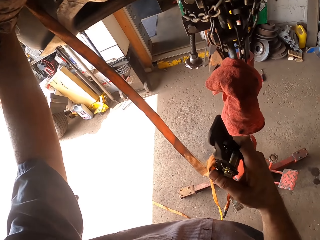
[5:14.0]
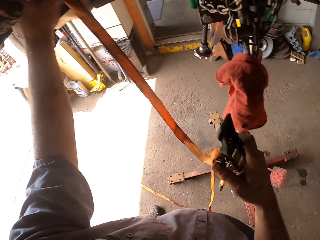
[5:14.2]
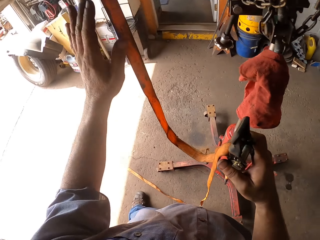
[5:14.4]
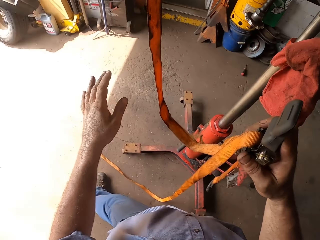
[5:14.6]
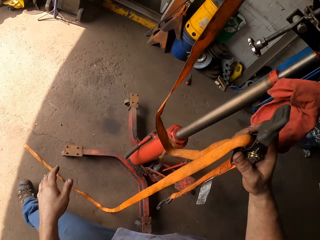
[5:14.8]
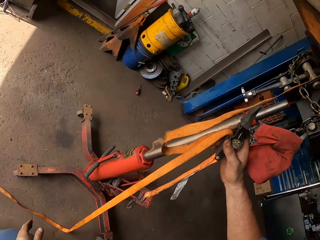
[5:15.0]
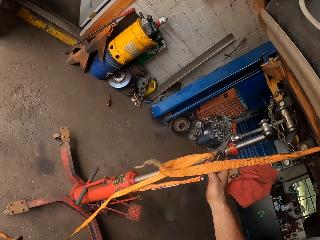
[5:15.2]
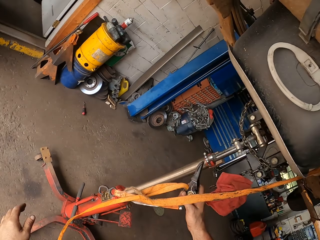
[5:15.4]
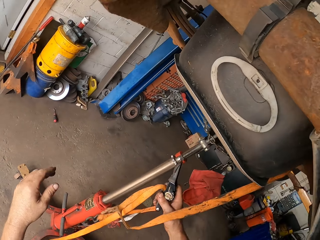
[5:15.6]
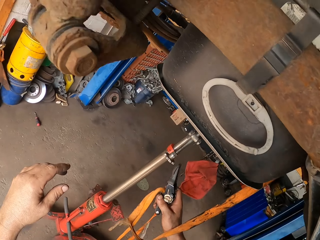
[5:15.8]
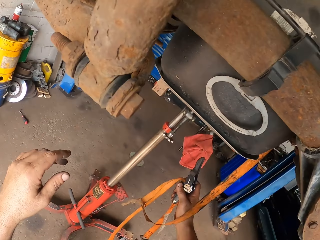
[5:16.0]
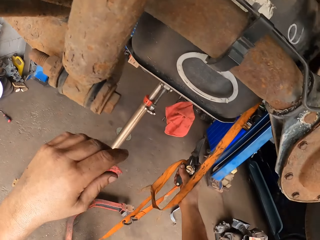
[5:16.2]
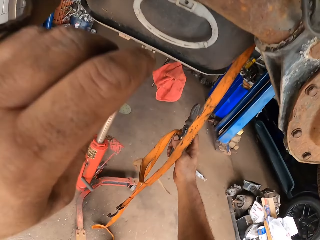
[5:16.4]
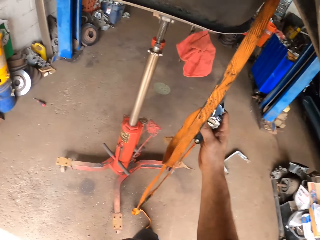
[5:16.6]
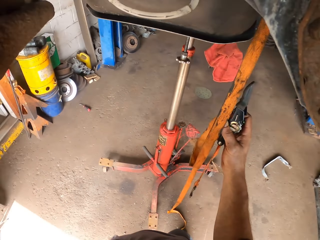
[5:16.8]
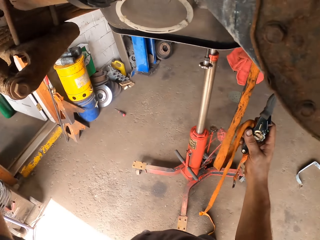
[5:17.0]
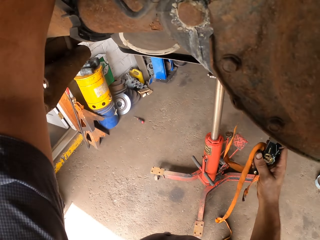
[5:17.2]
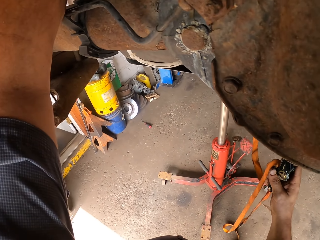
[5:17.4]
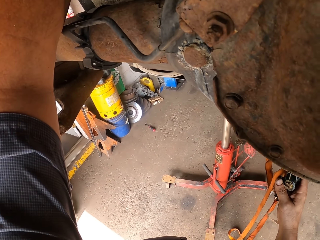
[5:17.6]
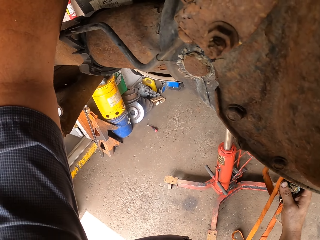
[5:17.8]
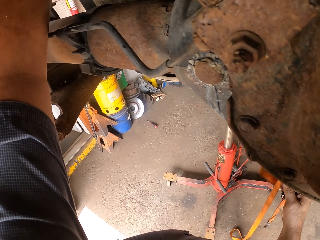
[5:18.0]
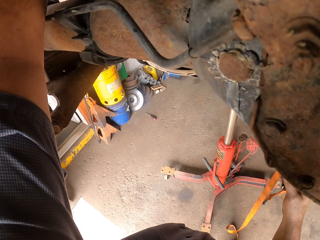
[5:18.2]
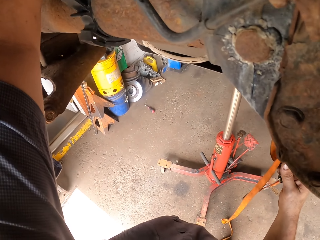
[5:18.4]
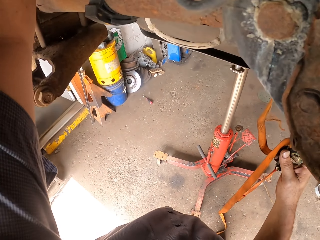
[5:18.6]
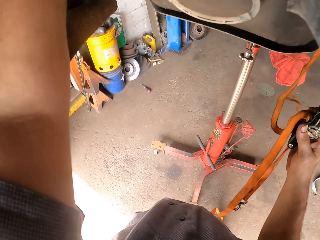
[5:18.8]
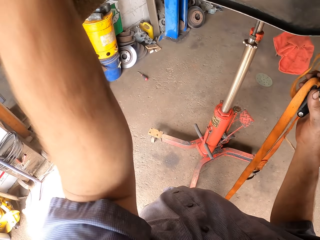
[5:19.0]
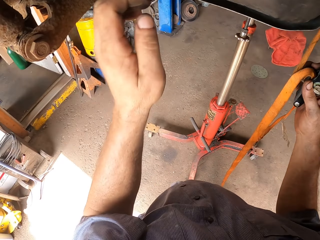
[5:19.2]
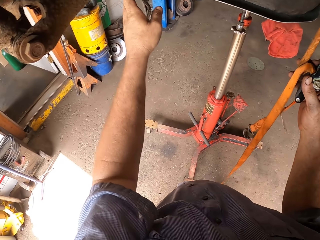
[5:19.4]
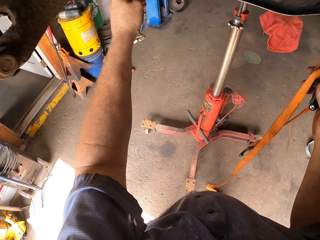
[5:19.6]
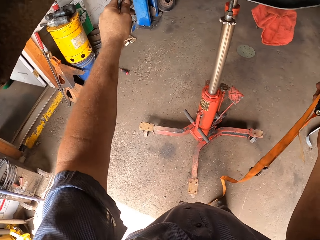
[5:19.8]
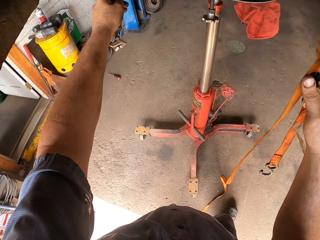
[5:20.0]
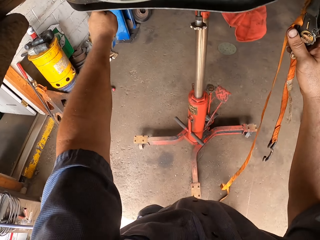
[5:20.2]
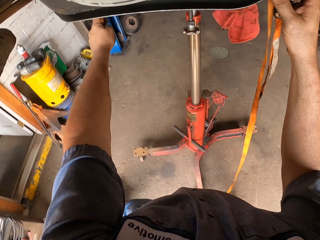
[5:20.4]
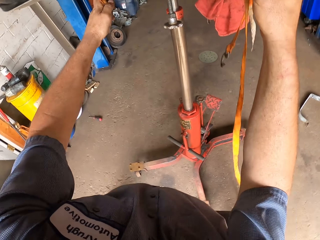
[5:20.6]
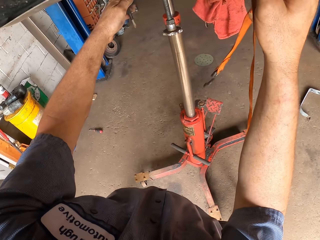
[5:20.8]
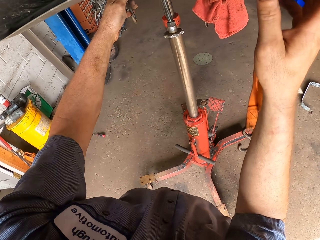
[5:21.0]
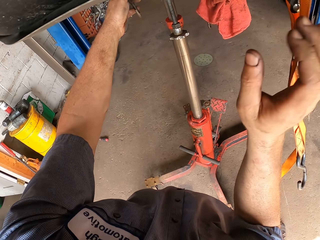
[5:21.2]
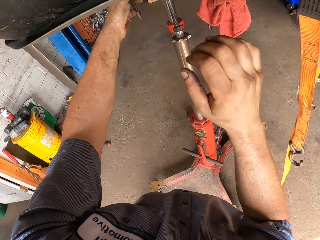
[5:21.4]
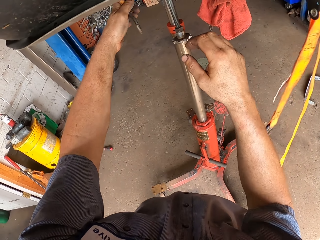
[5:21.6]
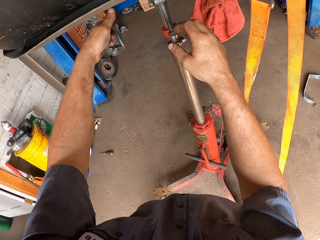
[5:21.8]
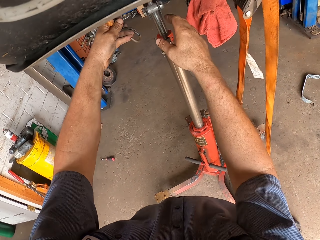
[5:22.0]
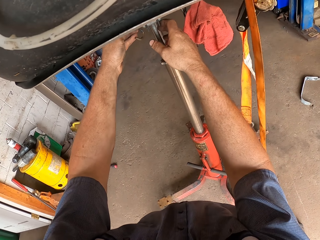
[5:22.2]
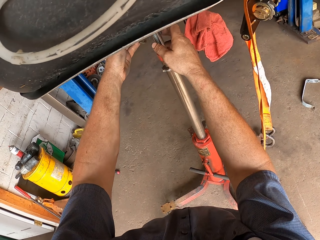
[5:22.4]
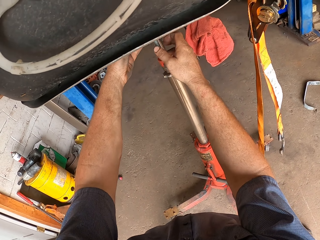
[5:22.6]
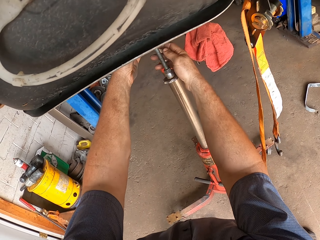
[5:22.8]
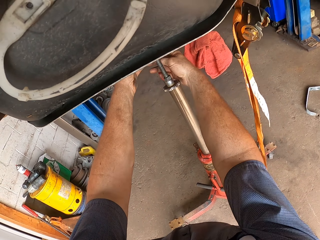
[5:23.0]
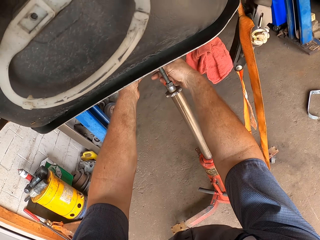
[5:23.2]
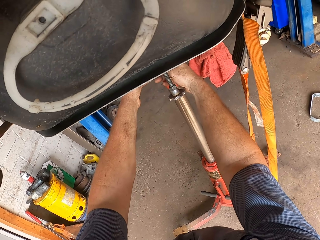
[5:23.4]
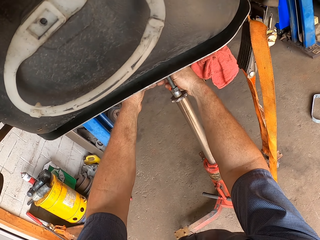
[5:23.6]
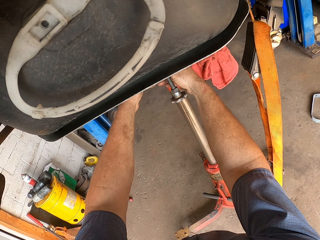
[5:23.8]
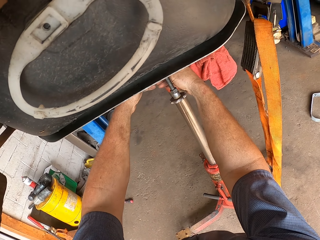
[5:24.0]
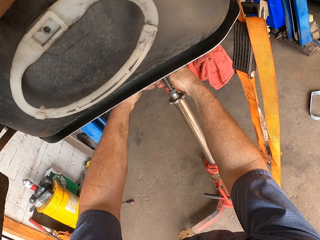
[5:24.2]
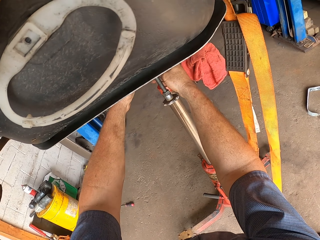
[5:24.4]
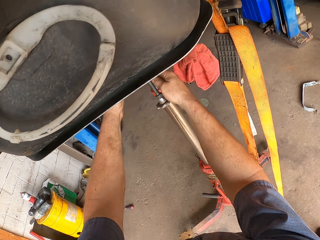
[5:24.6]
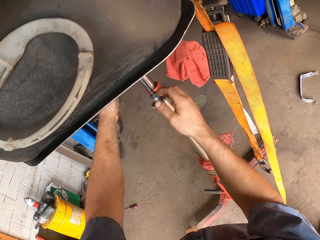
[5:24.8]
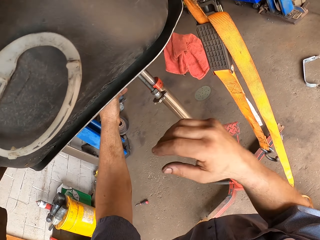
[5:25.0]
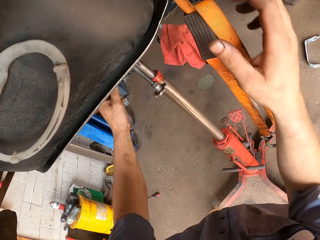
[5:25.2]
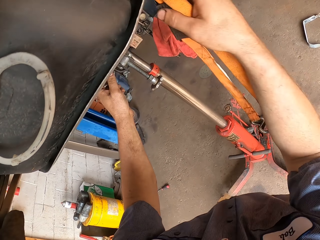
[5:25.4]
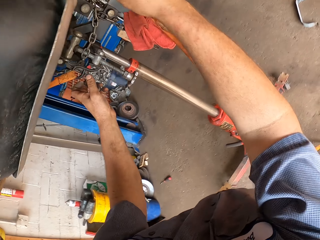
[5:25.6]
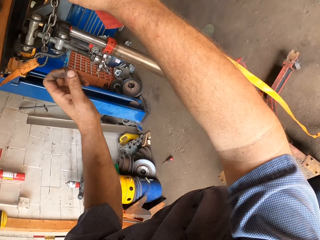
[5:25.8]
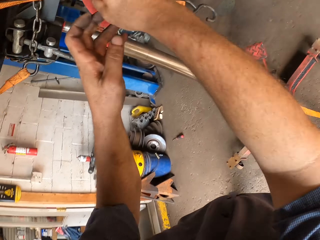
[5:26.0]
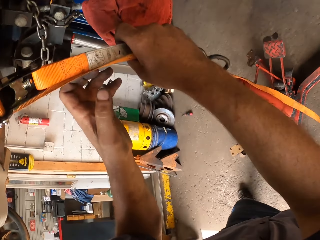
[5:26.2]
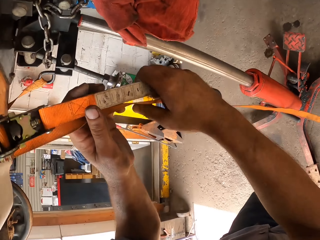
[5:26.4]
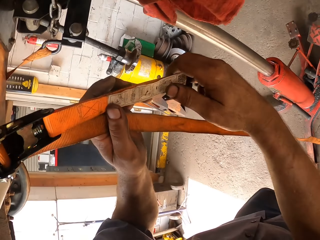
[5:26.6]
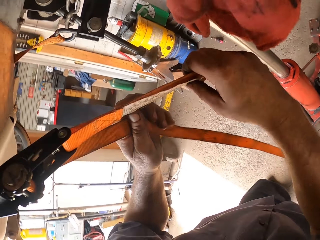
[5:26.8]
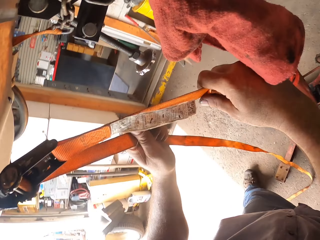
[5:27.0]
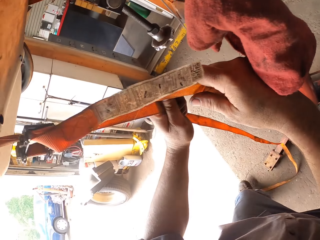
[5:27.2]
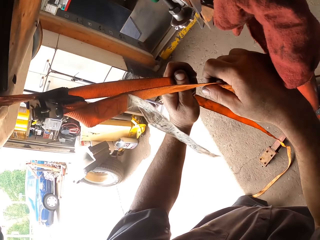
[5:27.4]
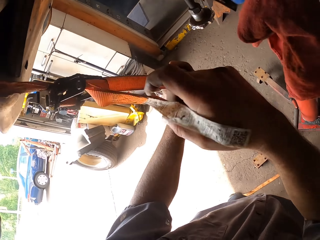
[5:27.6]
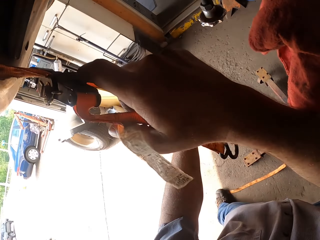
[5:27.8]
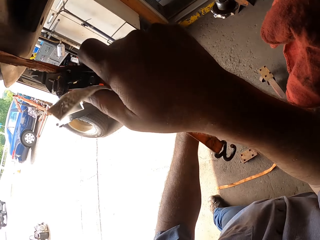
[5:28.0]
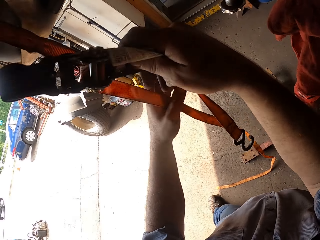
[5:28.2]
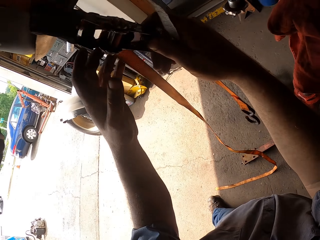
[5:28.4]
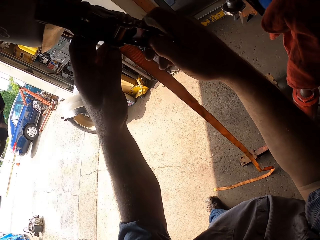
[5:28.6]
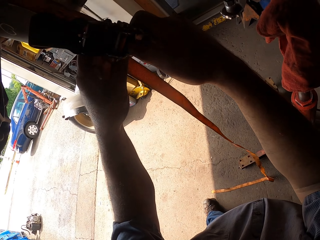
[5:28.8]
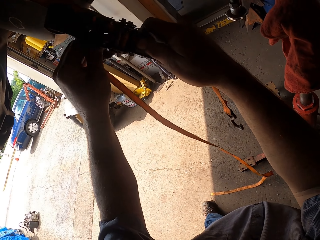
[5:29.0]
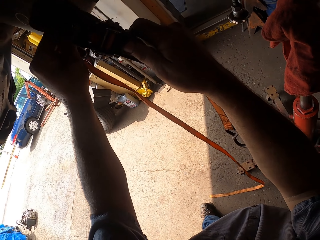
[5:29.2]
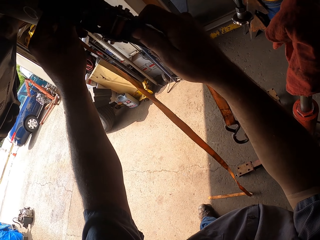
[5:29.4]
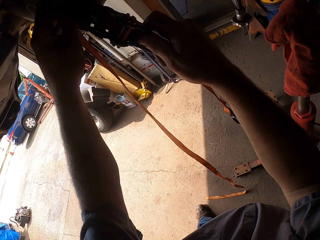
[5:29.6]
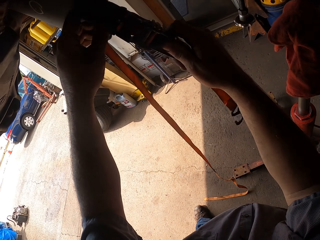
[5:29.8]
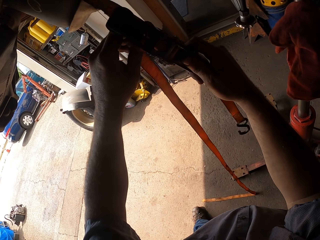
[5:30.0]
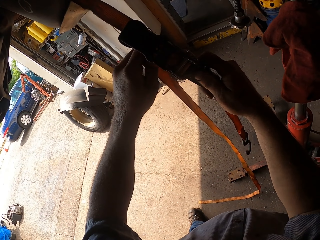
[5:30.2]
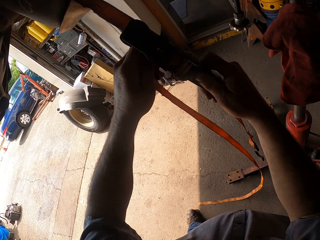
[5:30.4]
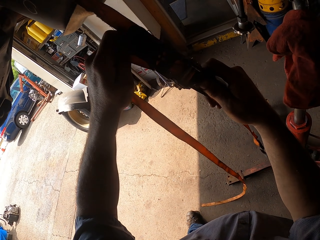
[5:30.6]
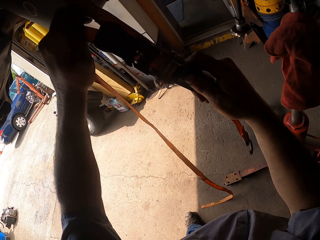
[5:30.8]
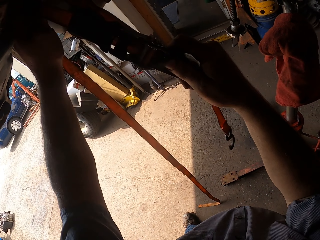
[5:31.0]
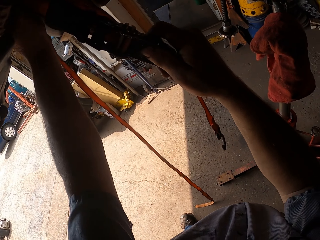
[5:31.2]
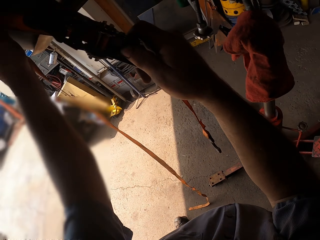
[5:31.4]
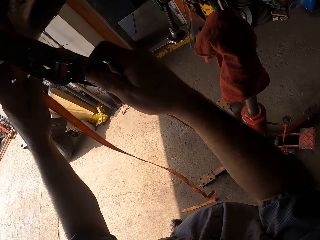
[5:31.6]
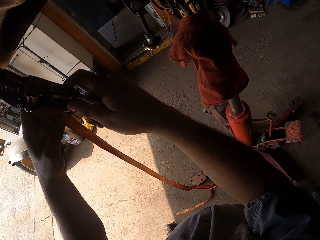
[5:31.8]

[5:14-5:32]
The camera wearer ties the rope on the jack. They adjust the orange belt.

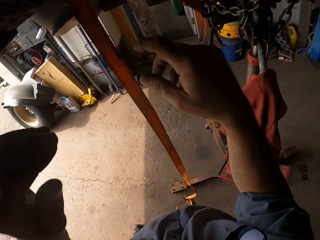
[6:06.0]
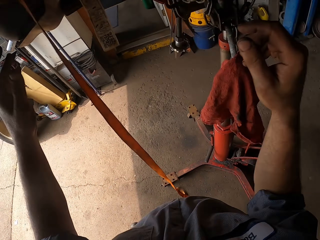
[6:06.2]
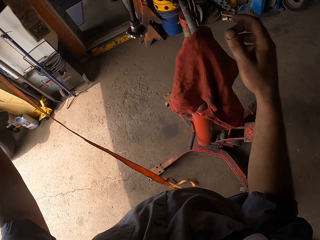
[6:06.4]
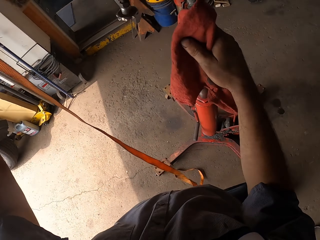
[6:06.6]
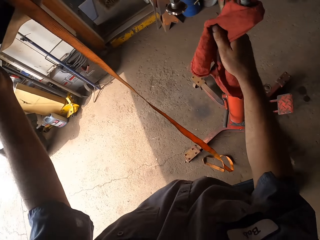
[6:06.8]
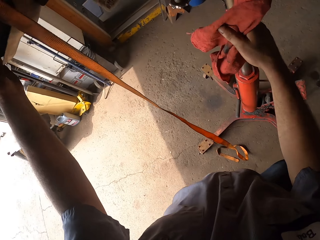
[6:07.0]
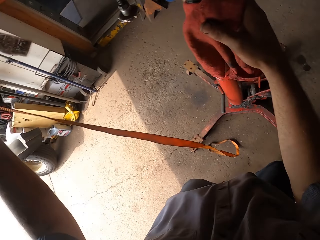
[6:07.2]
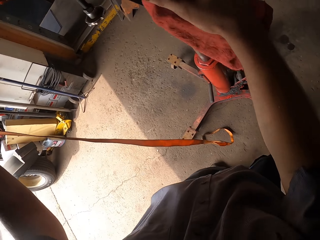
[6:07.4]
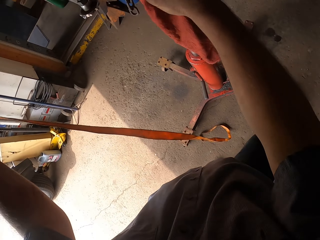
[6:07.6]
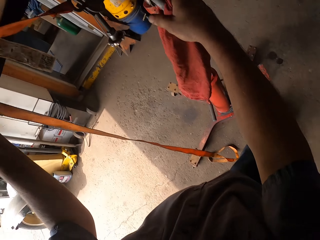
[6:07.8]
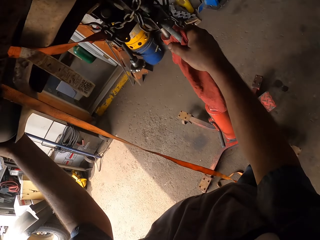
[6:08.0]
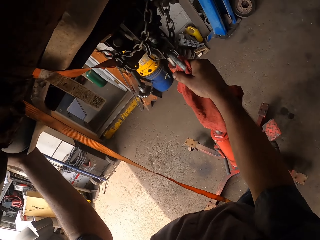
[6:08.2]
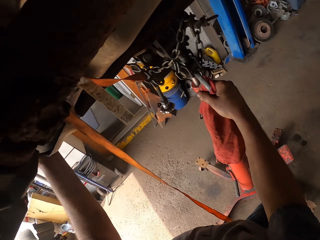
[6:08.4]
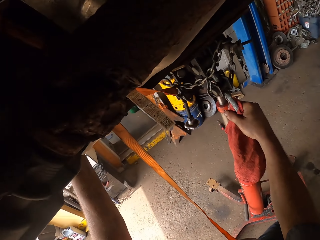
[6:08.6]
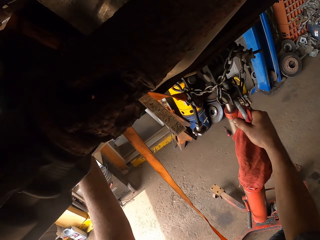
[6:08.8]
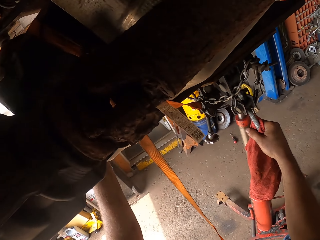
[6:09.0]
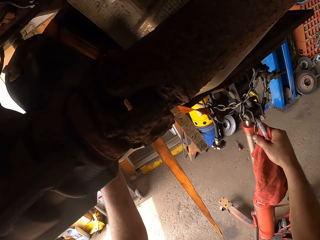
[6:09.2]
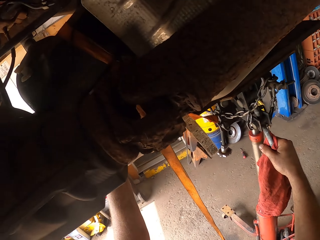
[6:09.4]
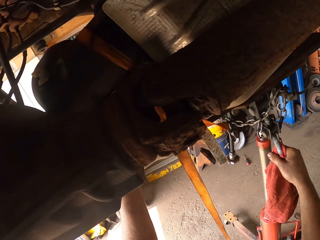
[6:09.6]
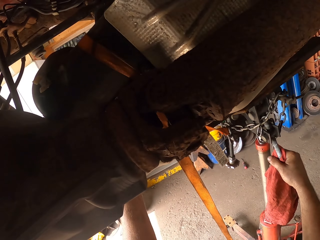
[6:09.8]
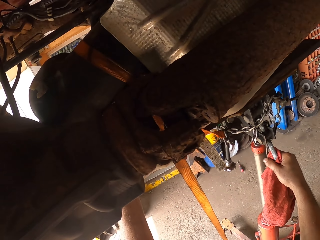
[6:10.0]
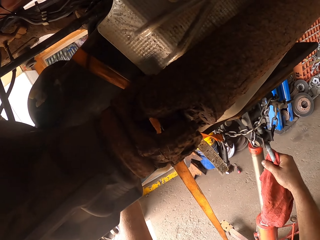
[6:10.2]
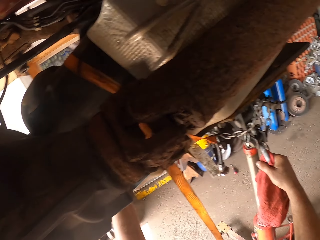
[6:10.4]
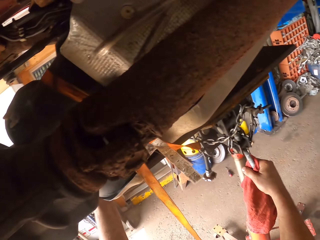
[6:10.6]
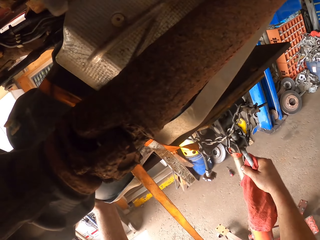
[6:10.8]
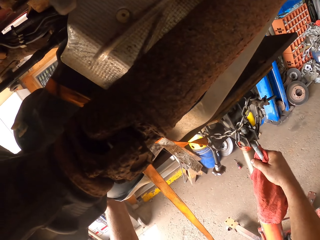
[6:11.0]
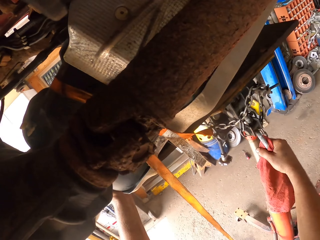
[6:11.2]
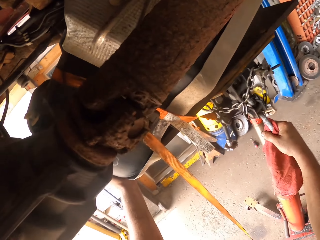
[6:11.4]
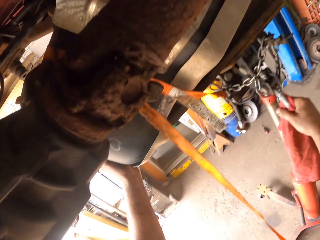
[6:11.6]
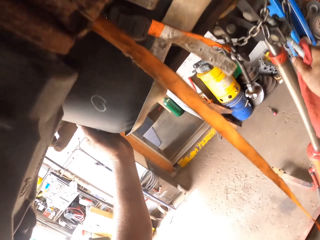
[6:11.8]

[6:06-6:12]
The camera wearer holds the jack lift stand. They touch the hand towel.
